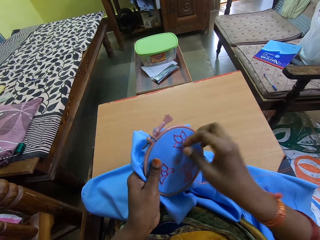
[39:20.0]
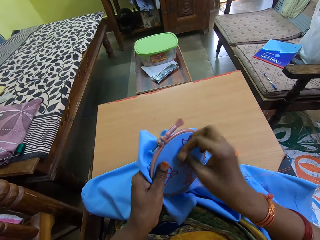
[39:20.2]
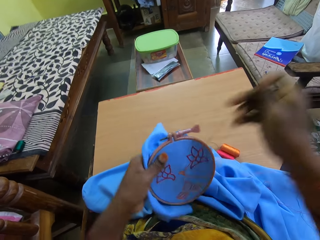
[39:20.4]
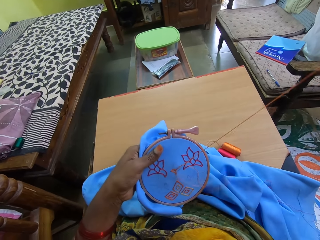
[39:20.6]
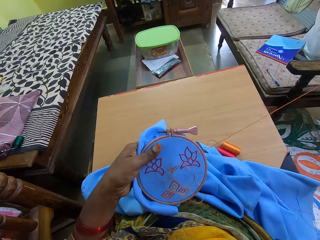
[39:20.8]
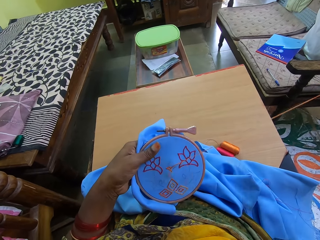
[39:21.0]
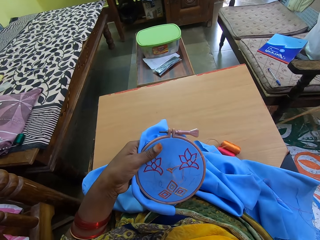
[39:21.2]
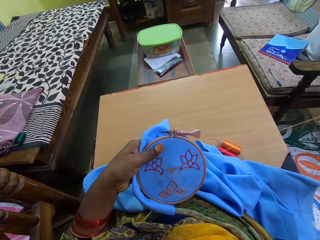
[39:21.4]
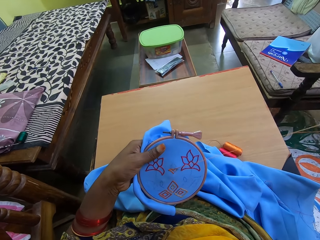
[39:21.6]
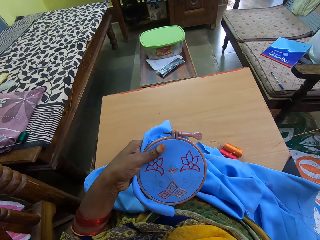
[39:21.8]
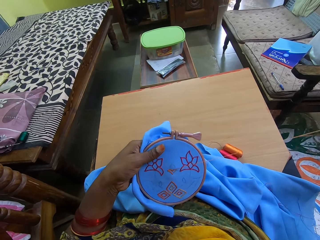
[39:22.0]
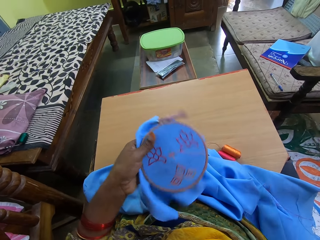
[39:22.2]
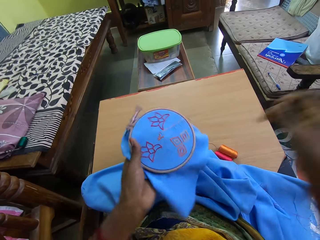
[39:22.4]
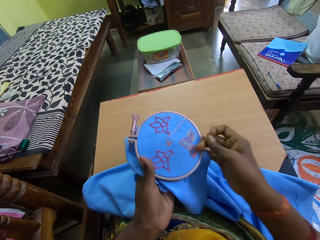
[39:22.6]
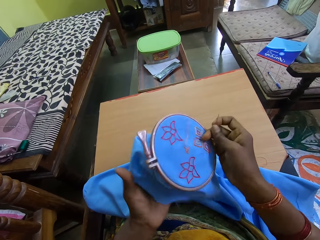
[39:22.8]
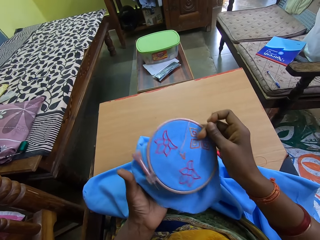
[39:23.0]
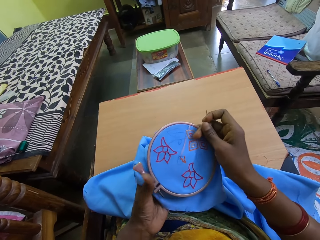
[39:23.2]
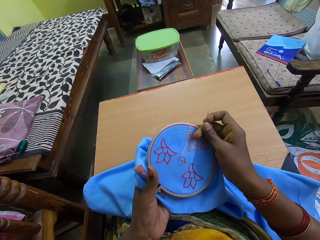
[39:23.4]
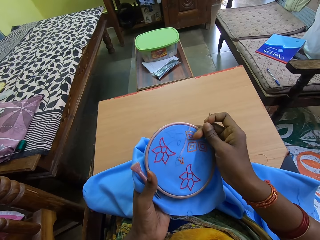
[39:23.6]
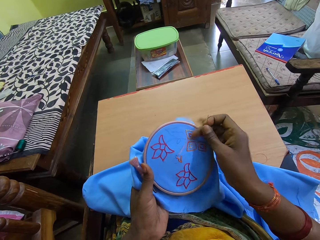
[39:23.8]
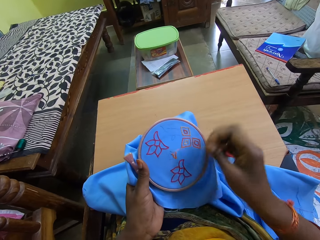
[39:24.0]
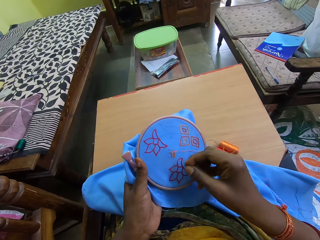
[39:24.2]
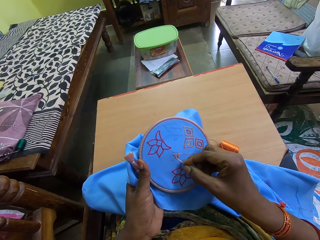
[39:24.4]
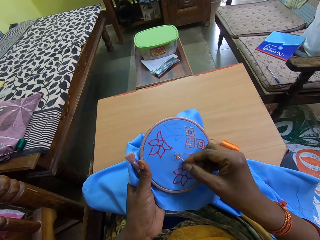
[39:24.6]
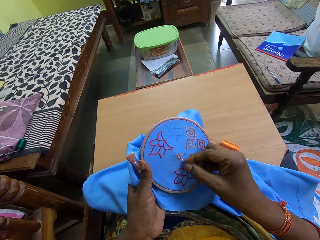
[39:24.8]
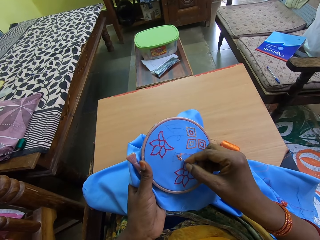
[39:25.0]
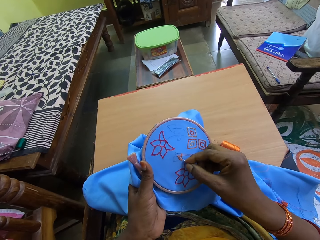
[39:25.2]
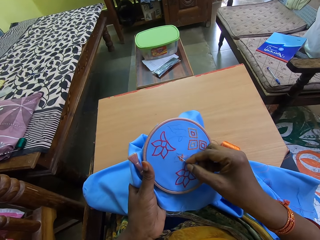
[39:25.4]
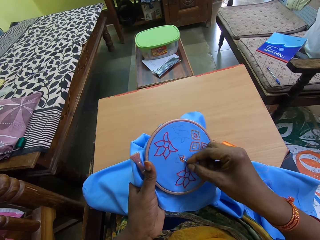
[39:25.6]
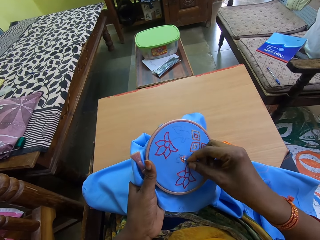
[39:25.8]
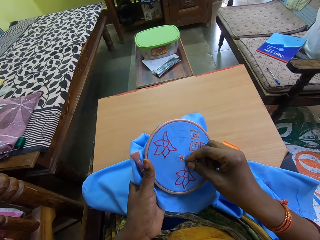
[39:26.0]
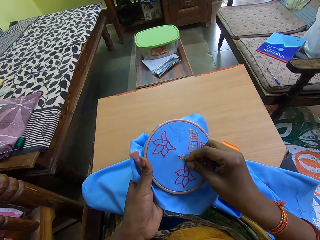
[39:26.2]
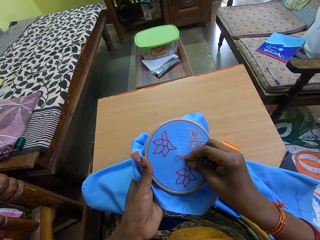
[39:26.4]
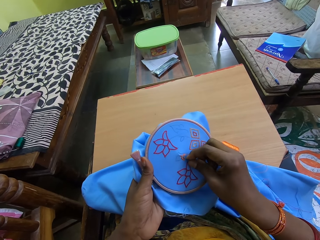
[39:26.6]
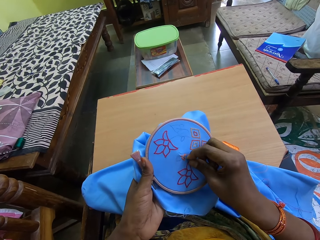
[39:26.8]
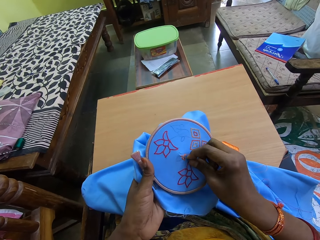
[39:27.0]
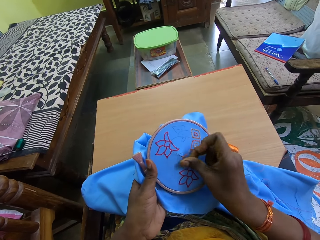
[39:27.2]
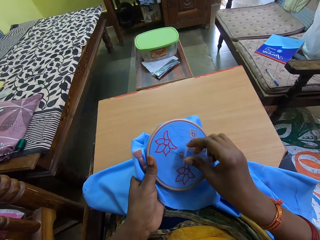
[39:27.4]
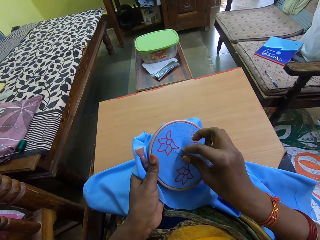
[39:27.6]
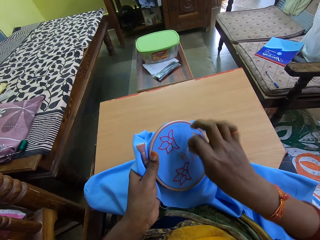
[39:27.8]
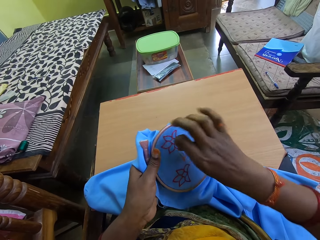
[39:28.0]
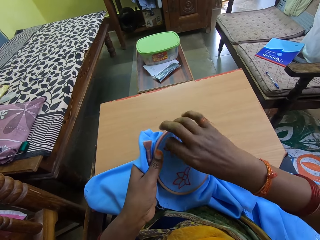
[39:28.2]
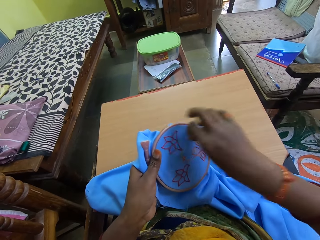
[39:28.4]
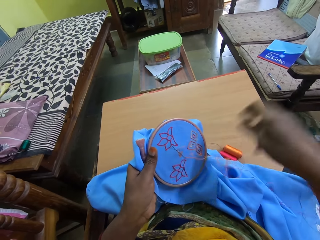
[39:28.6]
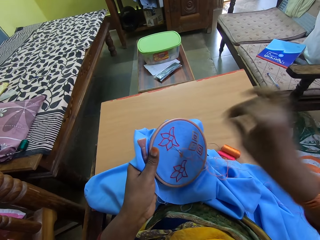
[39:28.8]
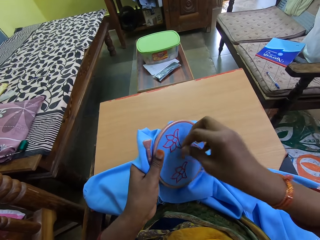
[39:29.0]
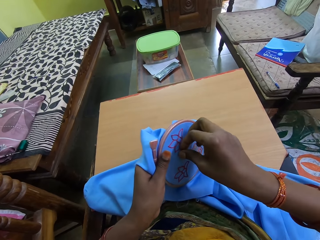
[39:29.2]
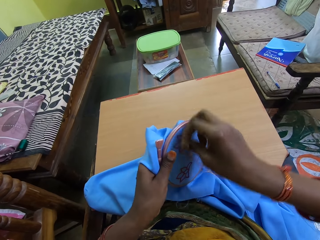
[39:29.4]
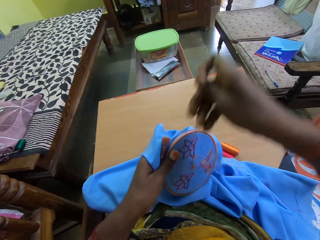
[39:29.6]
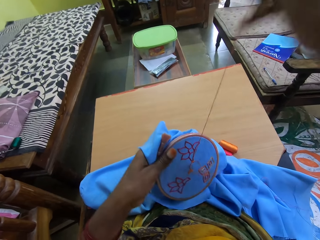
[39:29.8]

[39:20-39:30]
The camera wearer adjusts the embroidery hoop in her hands. She embroiders a pattern on the fabric in the embroidery hoop in her left hand with the needle and thread in her right hand.

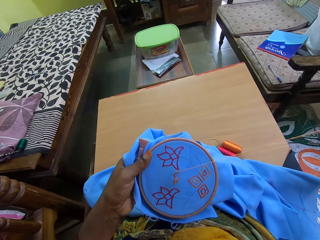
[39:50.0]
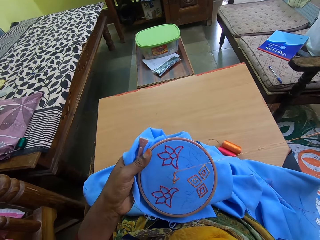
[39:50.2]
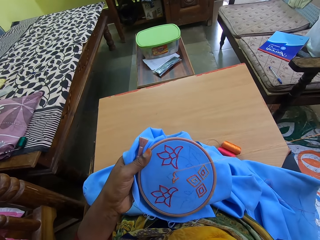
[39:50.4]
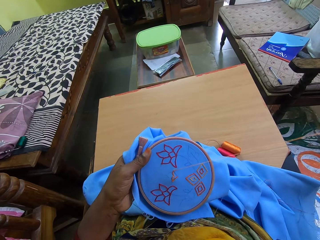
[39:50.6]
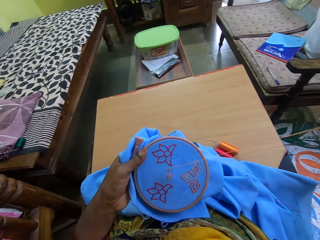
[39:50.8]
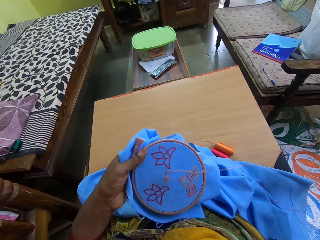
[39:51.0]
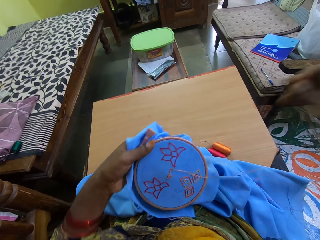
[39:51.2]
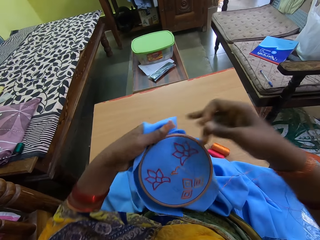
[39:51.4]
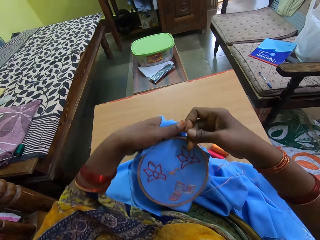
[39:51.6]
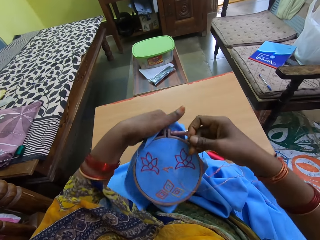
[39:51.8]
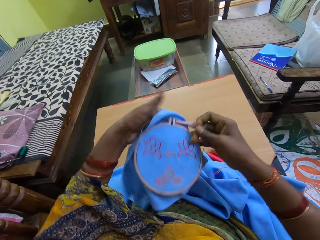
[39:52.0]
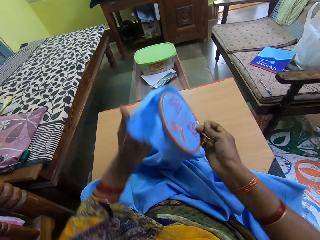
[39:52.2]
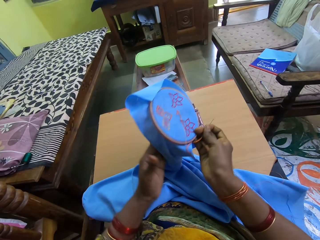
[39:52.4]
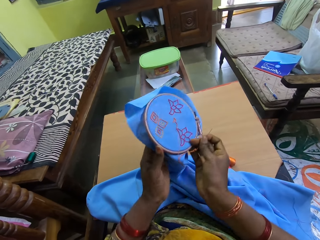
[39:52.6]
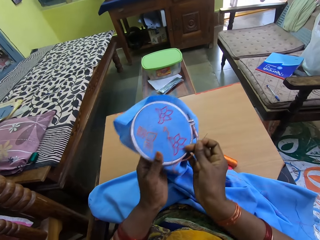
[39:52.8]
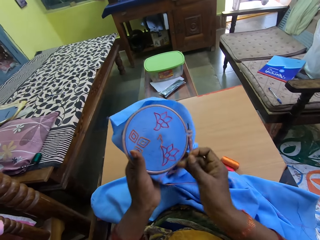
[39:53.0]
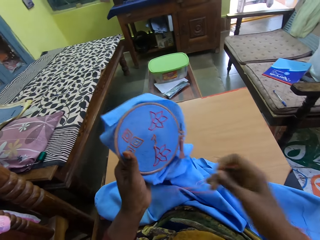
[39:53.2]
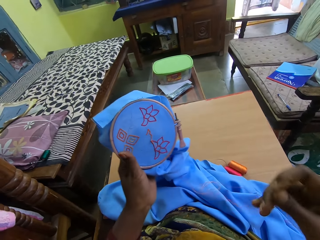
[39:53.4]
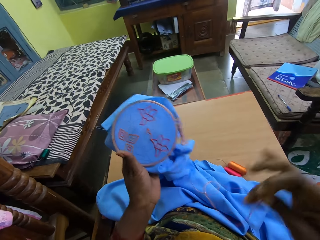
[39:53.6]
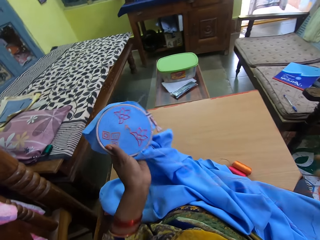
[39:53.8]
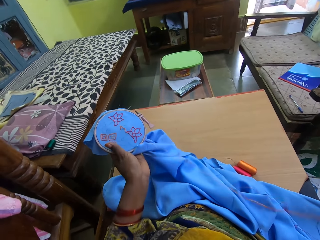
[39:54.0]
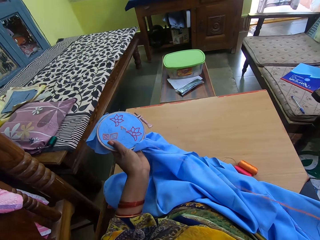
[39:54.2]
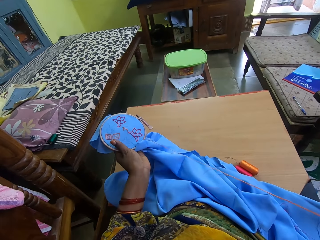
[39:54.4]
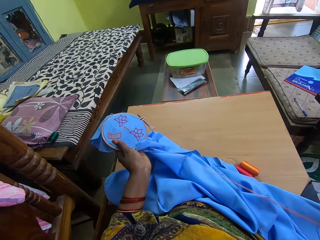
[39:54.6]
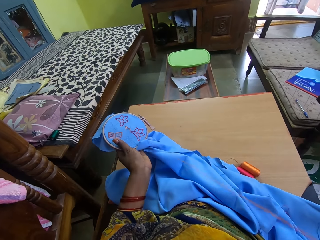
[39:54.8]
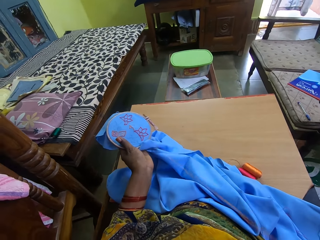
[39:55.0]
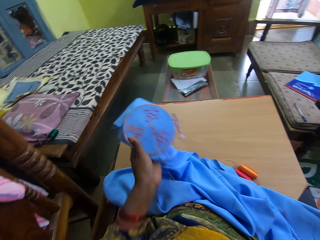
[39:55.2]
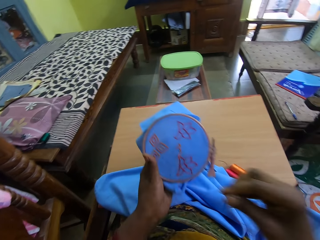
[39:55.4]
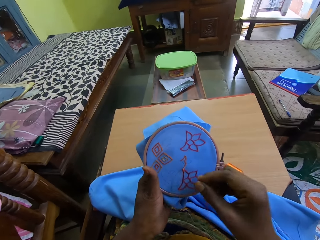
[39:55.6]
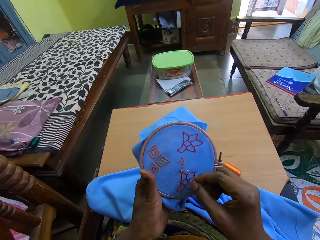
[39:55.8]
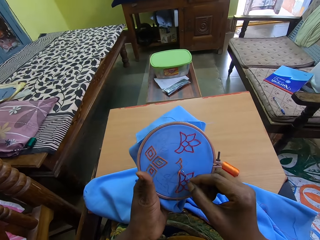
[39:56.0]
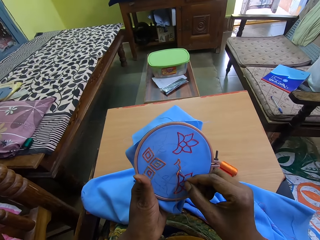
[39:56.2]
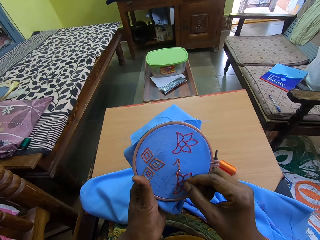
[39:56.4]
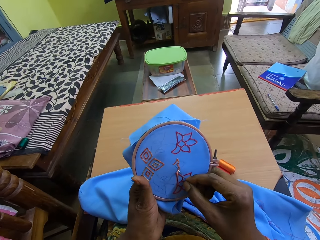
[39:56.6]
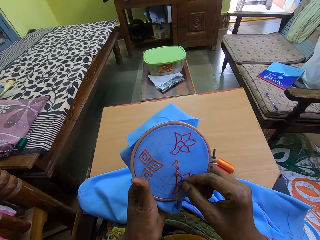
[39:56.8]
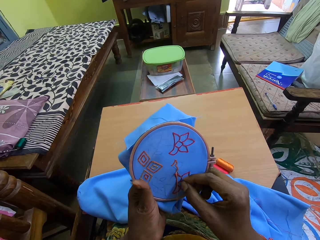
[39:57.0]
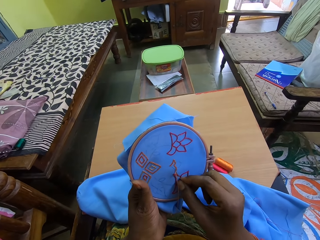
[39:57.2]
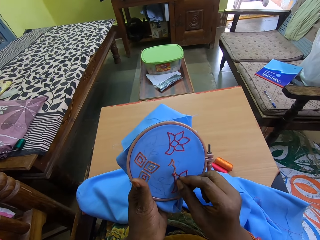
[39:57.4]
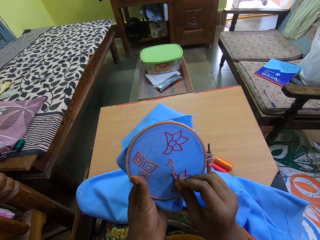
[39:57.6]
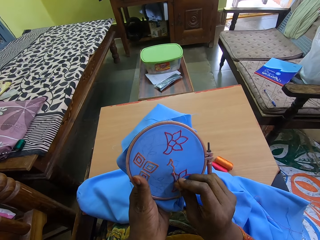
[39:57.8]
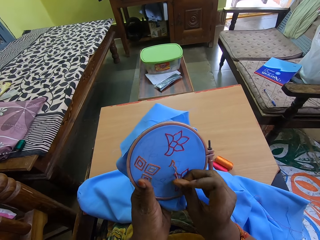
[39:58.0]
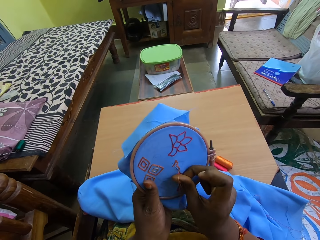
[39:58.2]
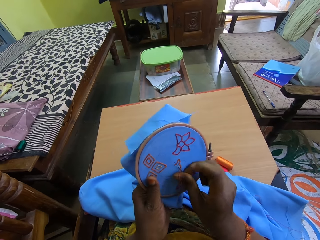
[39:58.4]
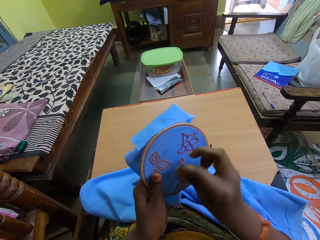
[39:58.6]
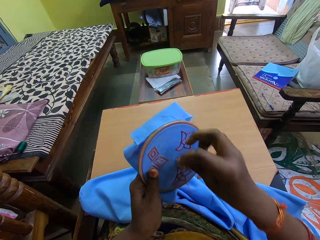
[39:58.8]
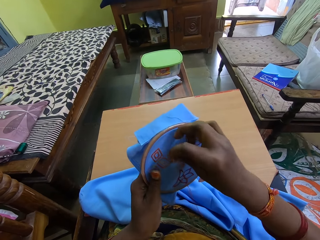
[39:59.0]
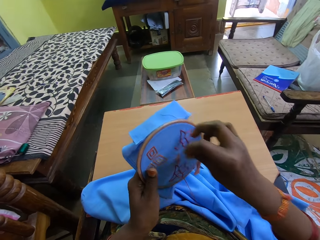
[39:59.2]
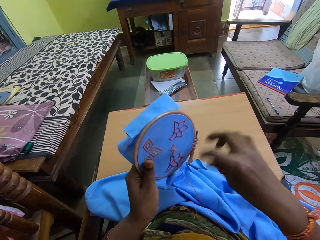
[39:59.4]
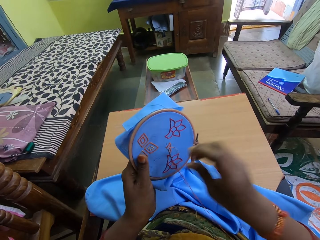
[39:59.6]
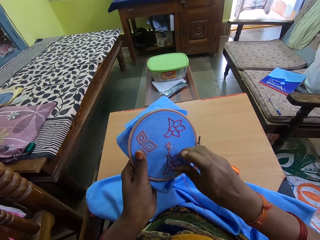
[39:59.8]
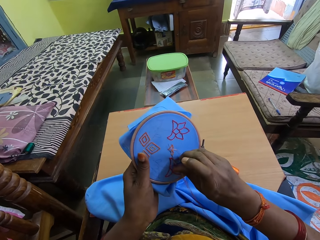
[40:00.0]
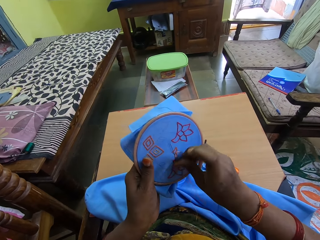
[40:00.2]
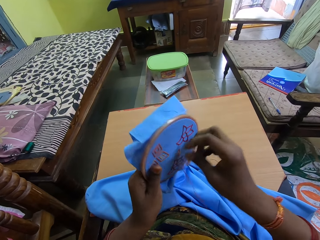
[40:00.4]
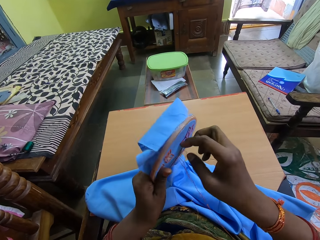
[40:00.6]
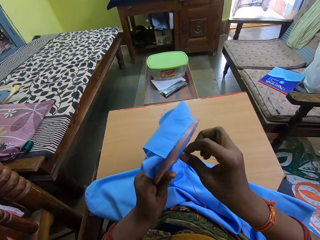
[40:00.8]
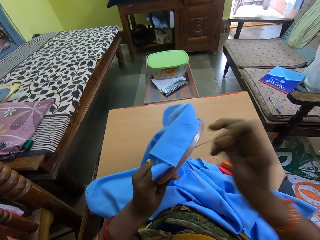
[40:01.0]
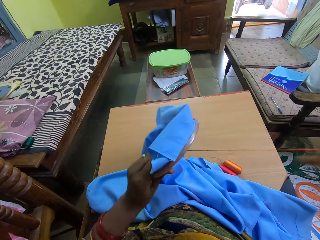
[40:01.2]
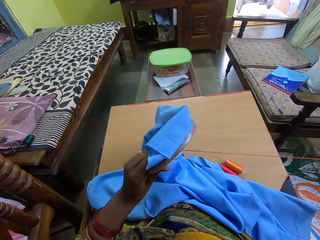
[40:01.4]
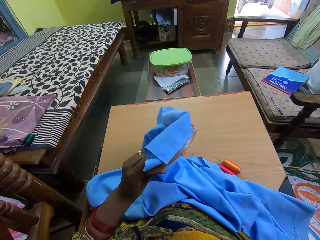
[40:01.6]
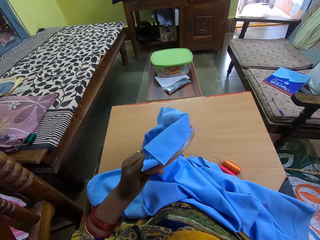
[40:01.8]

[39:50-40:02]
The camera wearer adjusts the embroidery hoop in her hands. She pulls the thread in the fabric with her right hand. She embroiders a pattern on the fabric in the embroidery hoop in her left hand with the needle and thread in her right hand.
